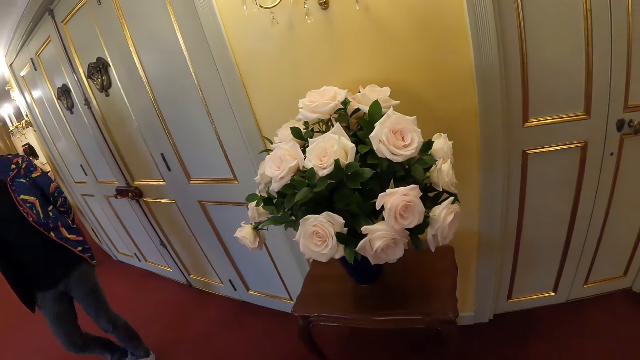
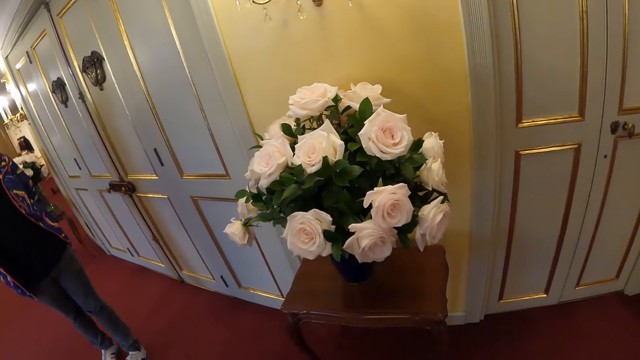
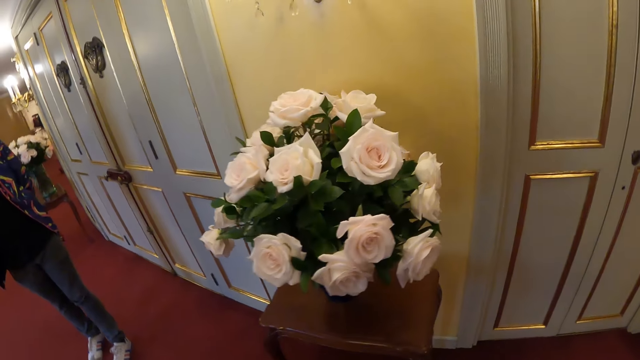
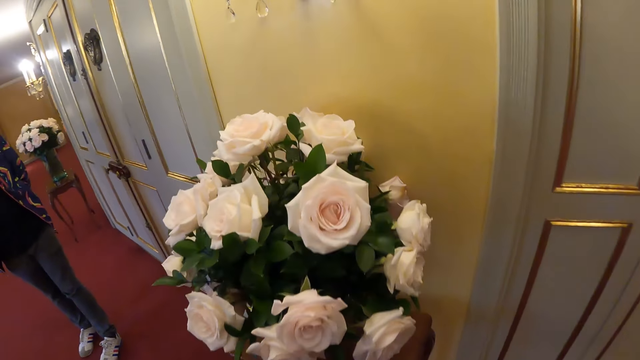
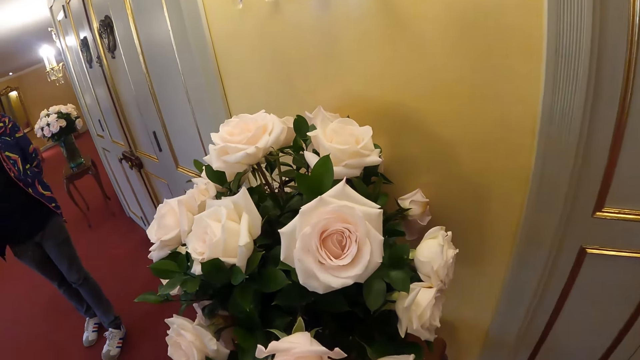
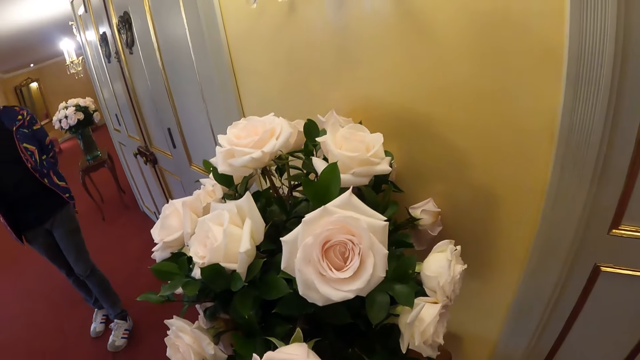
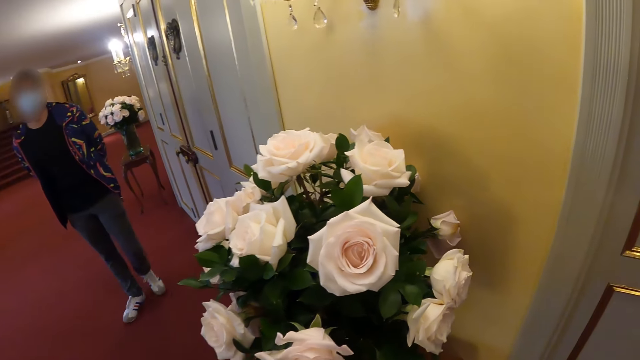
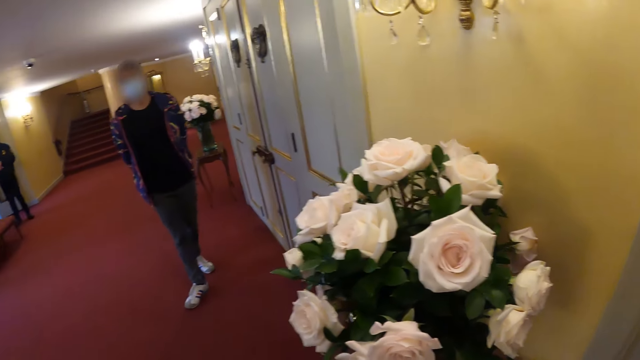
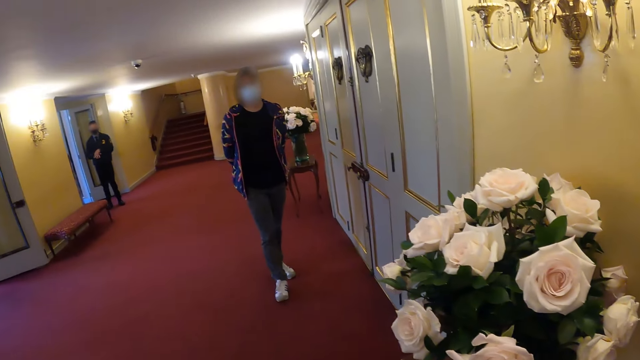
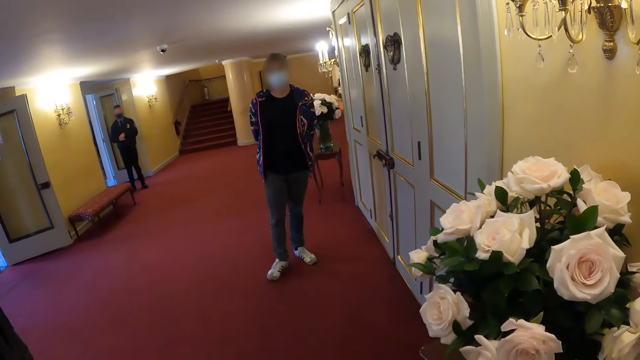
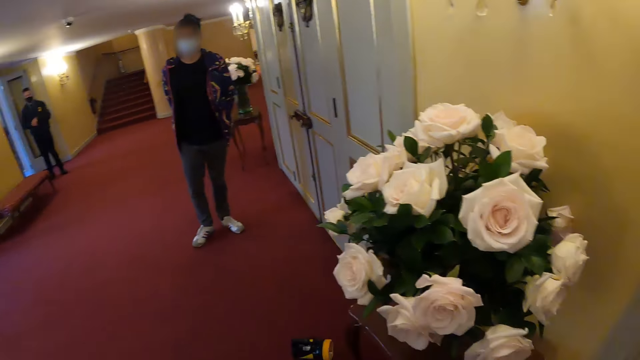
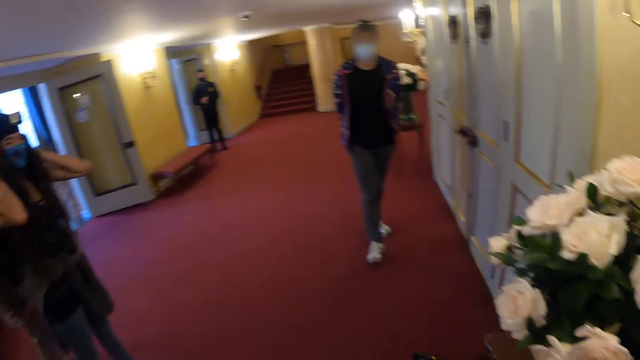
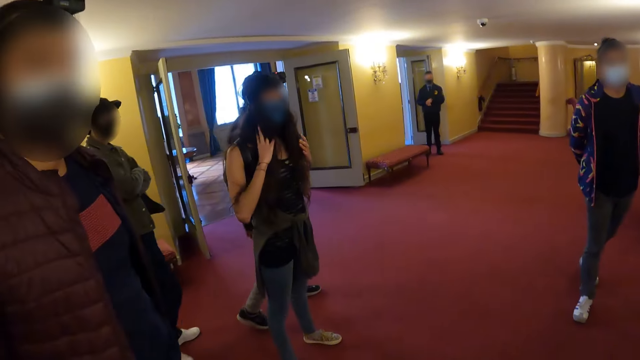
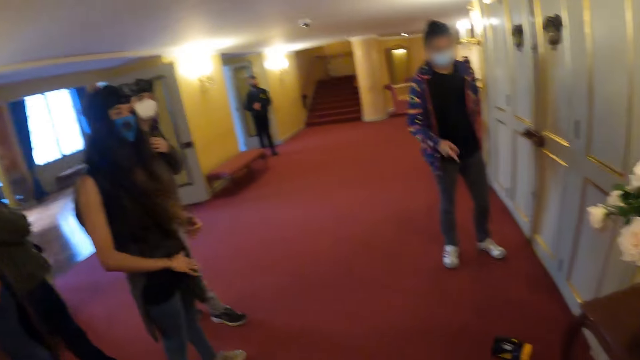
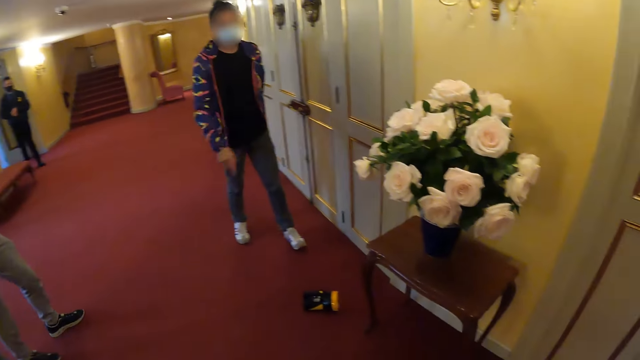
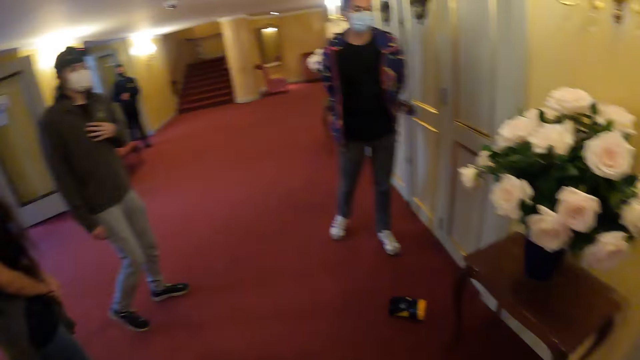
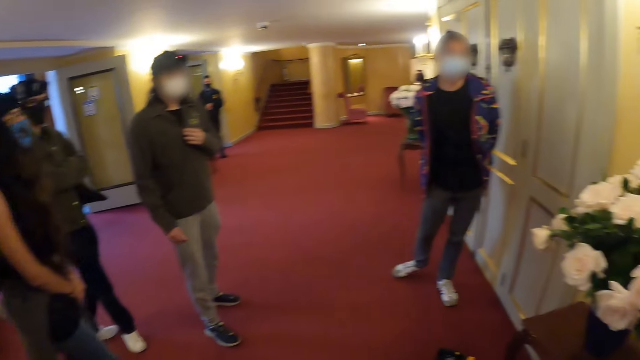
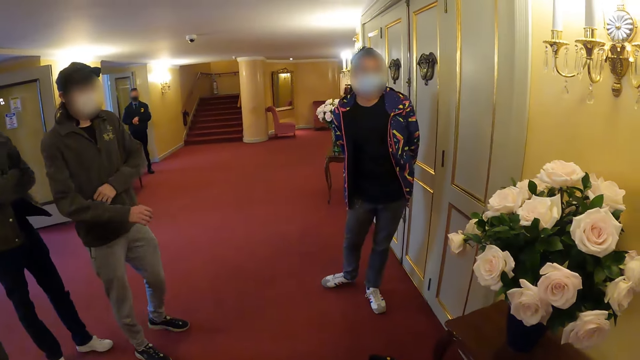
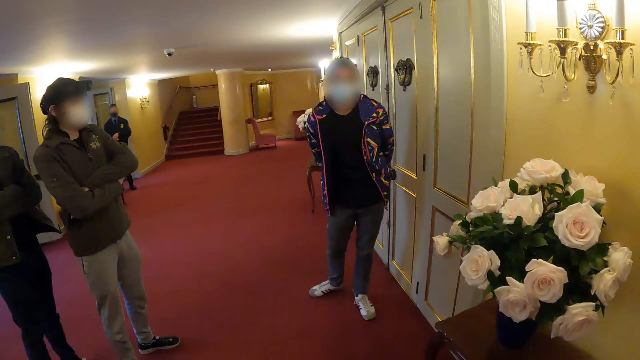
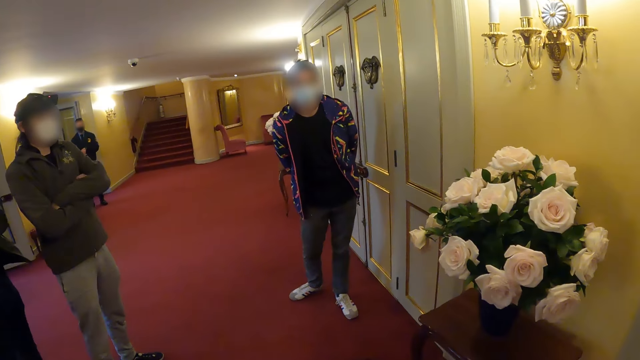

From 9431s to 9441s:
The camera wearer walks toward the flower. They look around the corridor.

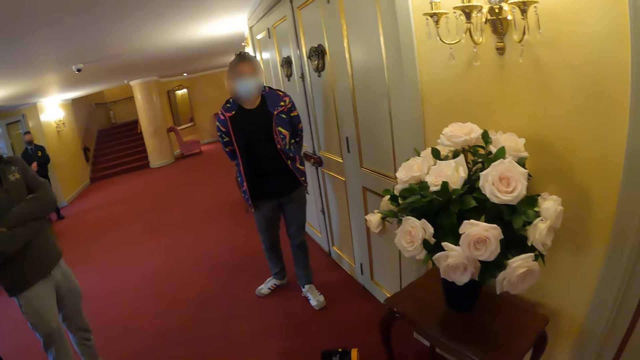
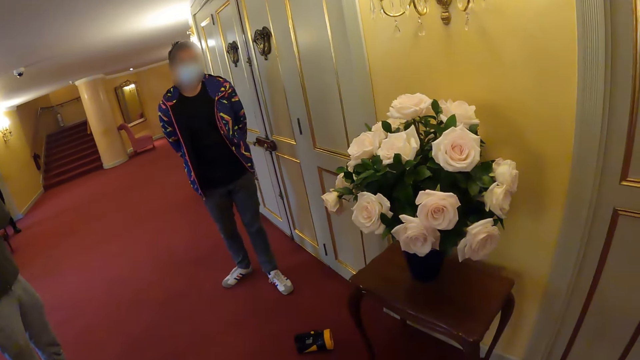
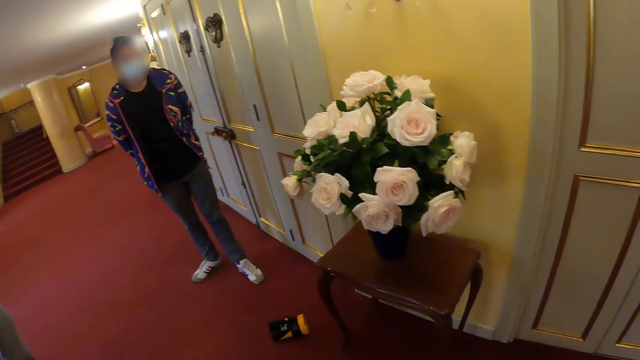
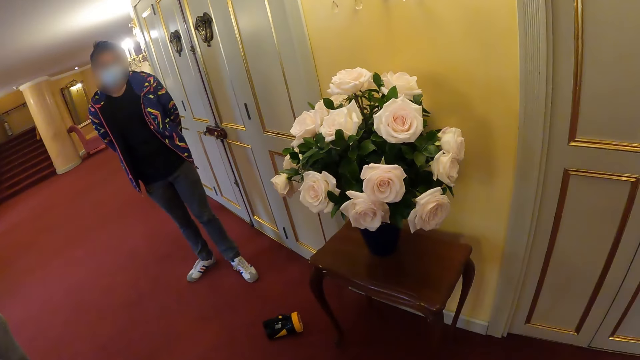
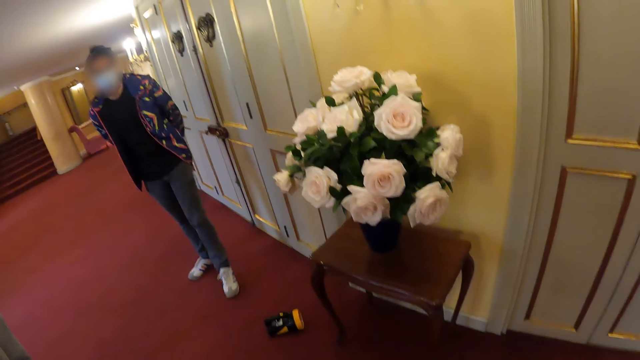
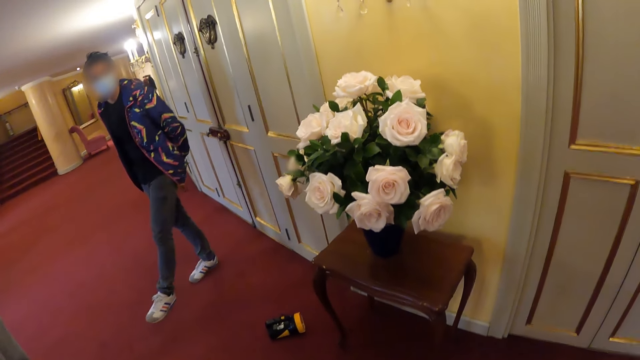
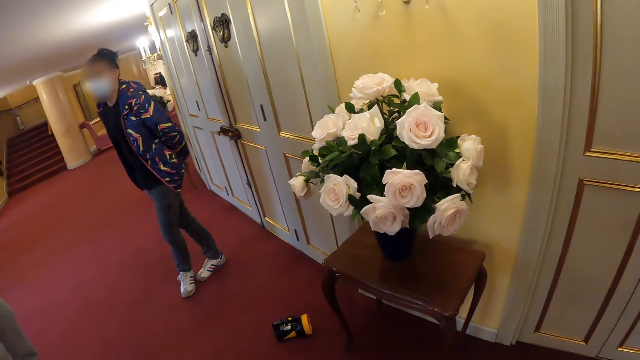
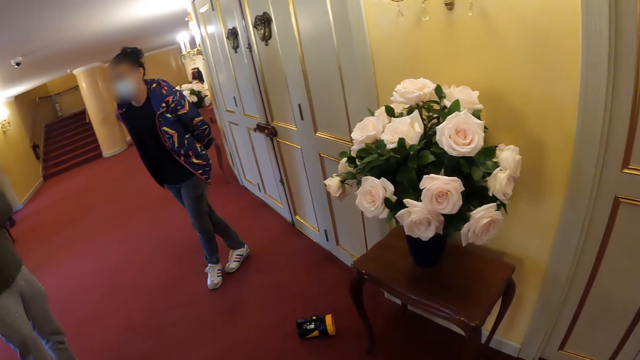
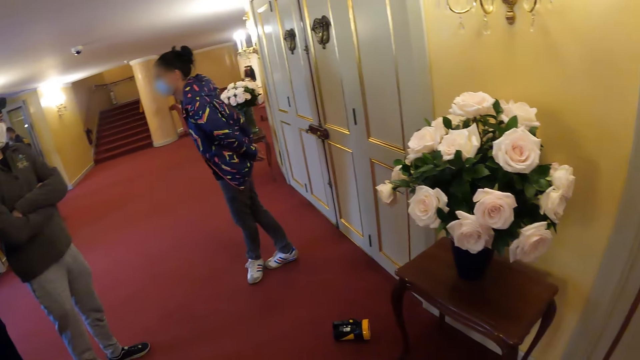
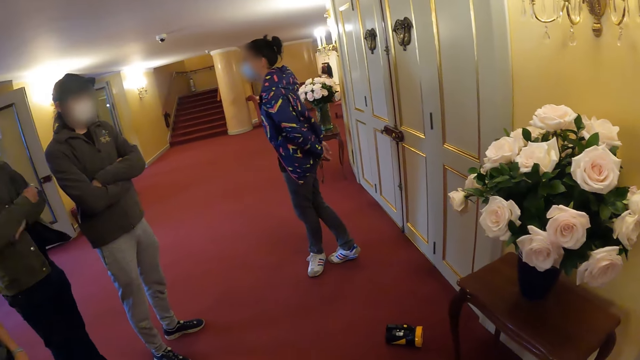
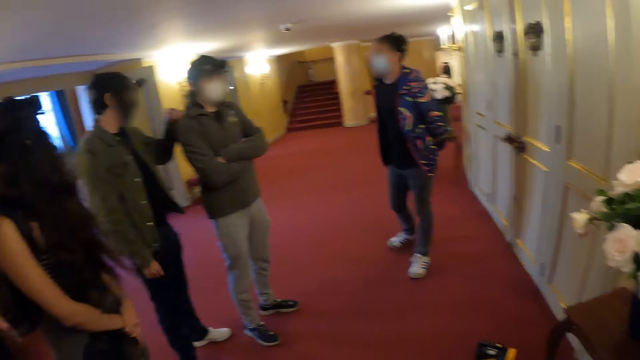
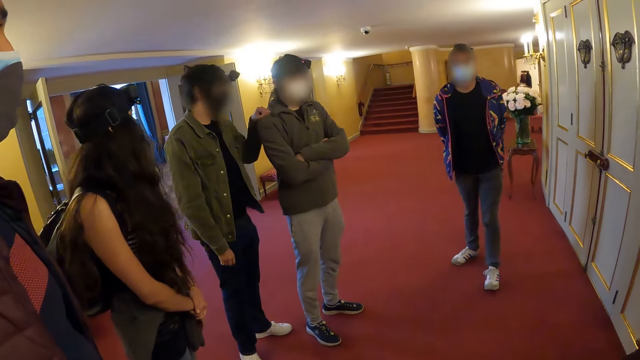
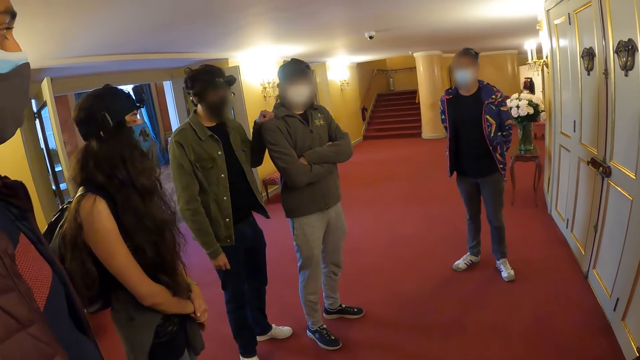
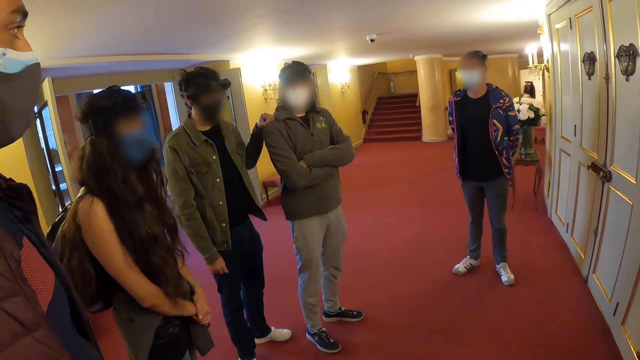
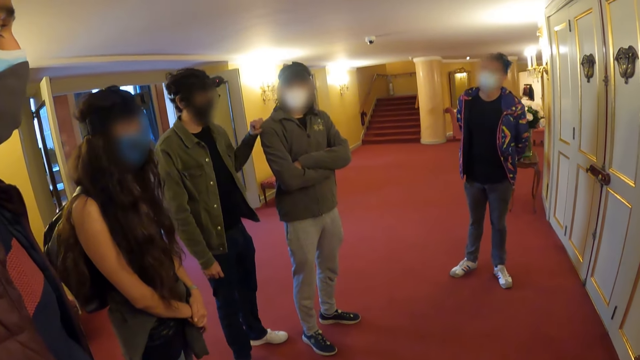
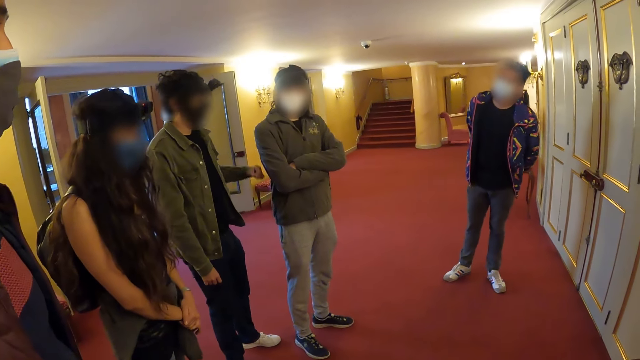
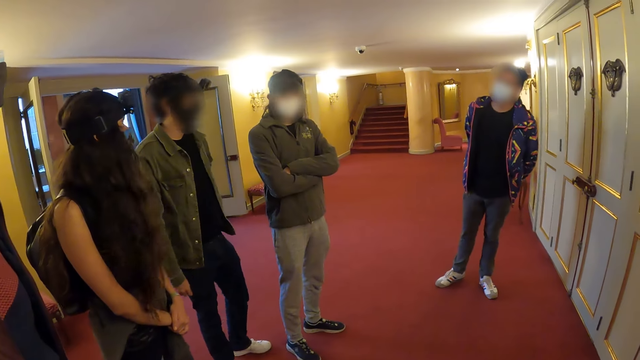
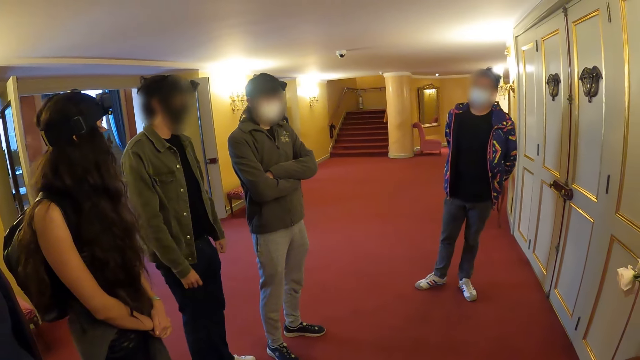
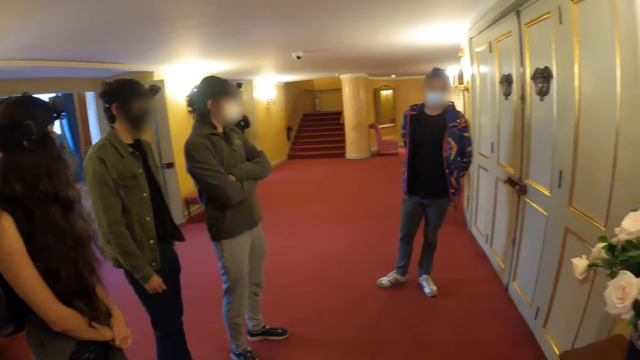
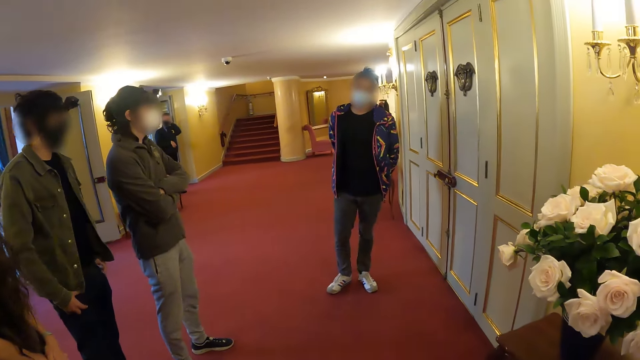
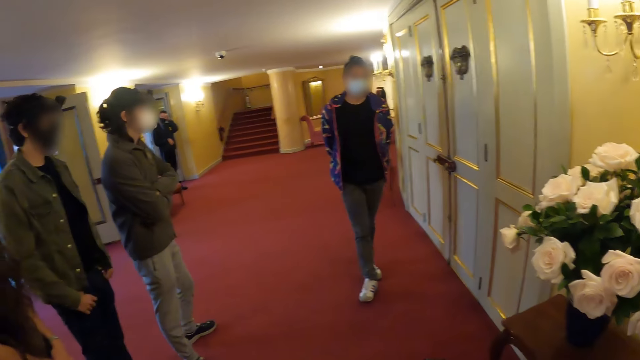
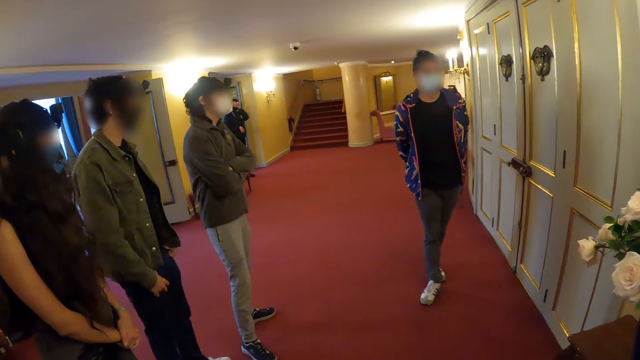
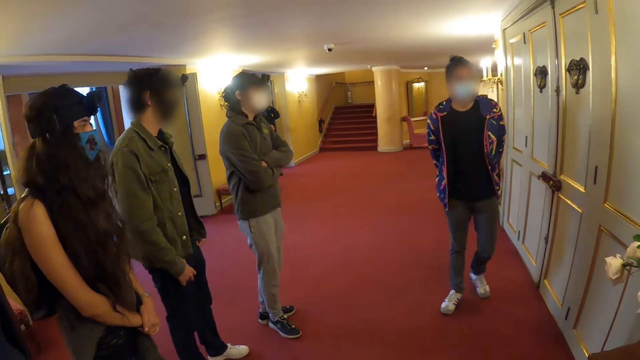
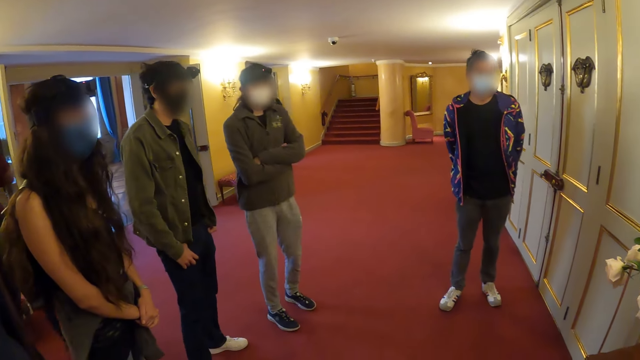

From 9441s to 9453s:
A man crosses his leg and turns around. The camera wearer looks around the corridor. The man steps toward the flower.
